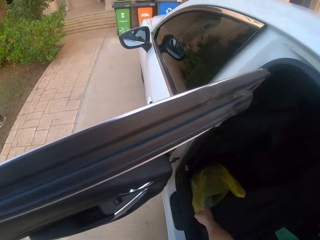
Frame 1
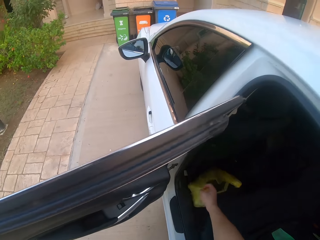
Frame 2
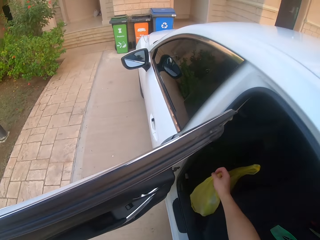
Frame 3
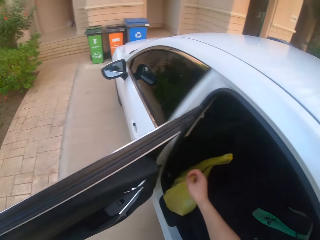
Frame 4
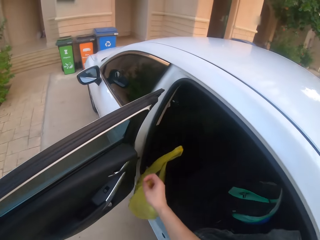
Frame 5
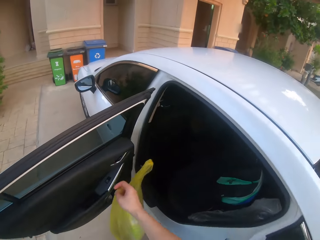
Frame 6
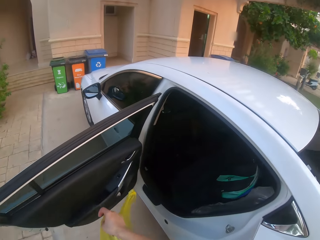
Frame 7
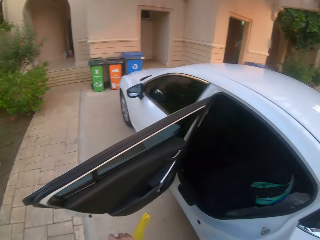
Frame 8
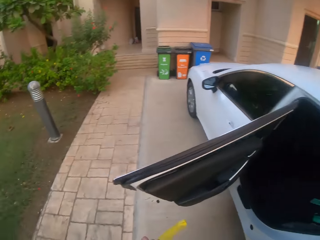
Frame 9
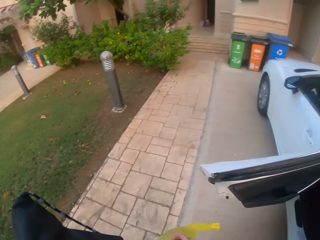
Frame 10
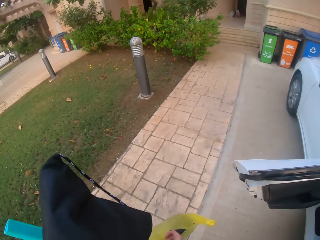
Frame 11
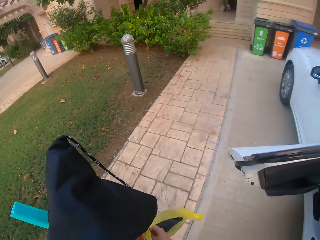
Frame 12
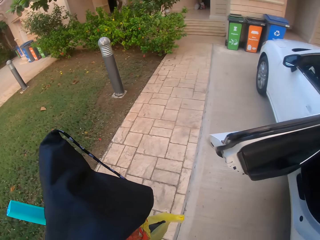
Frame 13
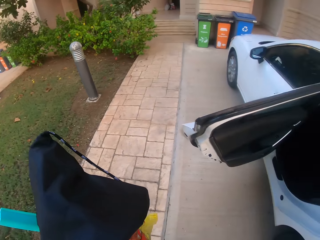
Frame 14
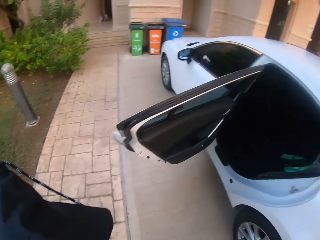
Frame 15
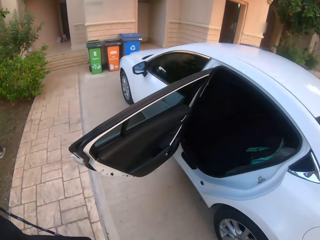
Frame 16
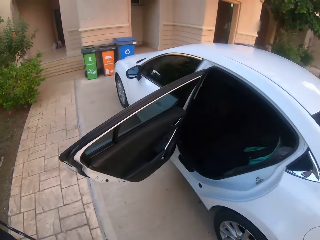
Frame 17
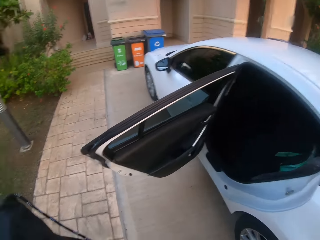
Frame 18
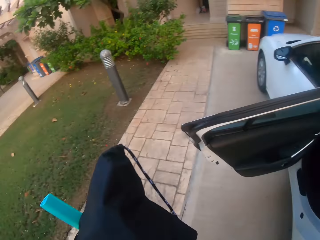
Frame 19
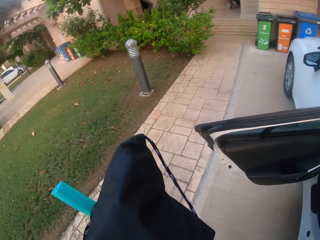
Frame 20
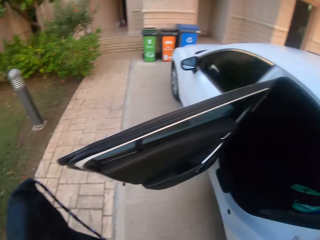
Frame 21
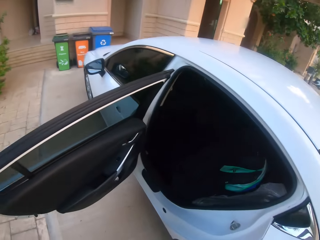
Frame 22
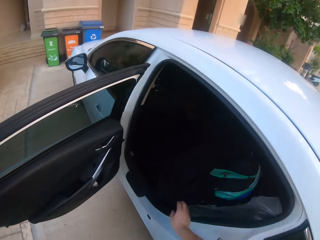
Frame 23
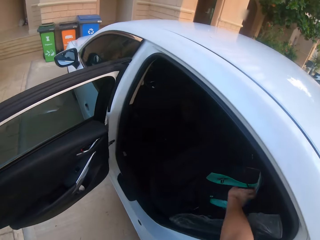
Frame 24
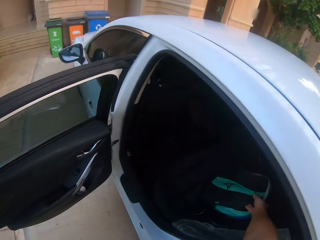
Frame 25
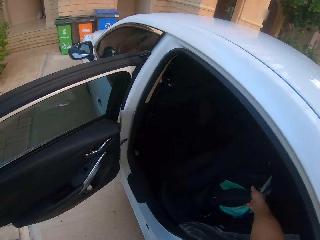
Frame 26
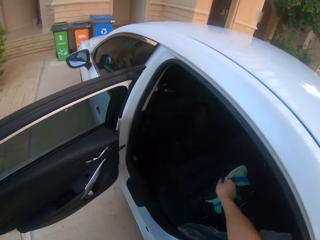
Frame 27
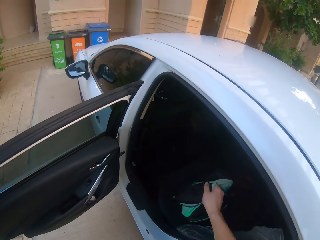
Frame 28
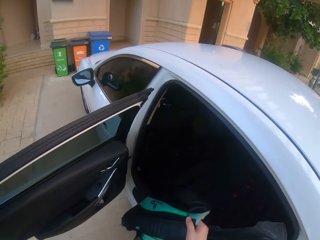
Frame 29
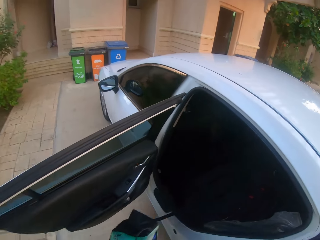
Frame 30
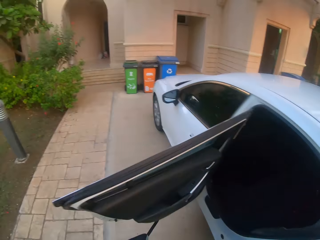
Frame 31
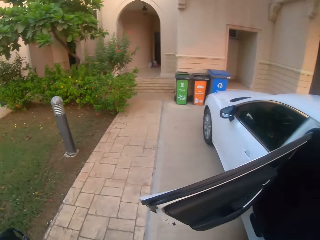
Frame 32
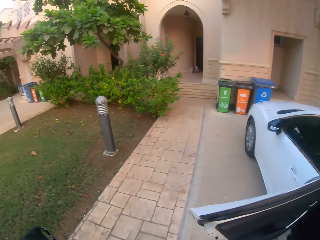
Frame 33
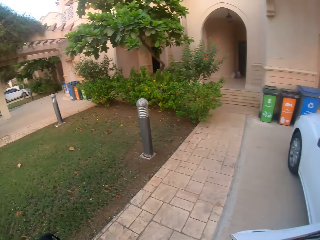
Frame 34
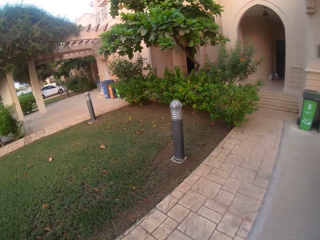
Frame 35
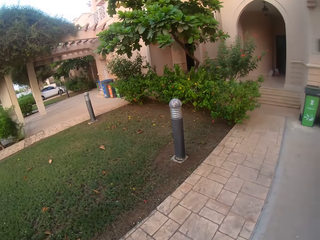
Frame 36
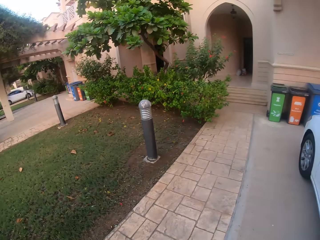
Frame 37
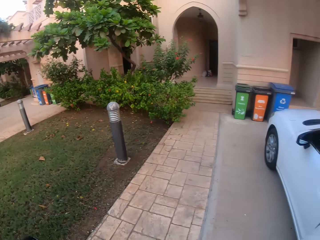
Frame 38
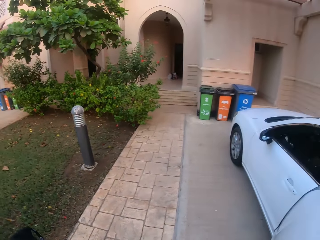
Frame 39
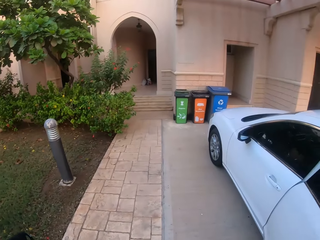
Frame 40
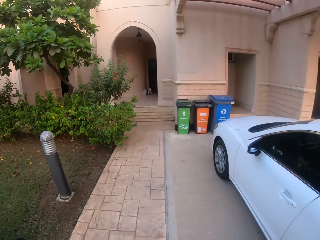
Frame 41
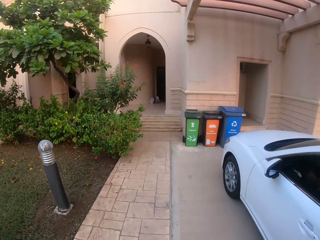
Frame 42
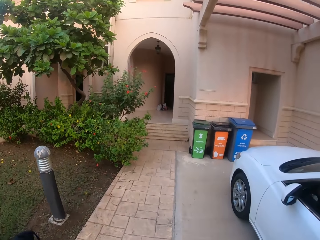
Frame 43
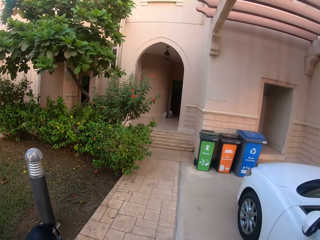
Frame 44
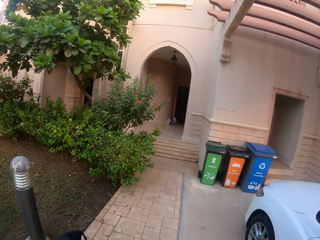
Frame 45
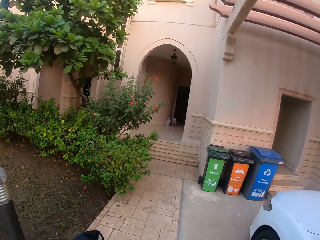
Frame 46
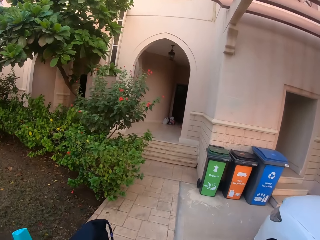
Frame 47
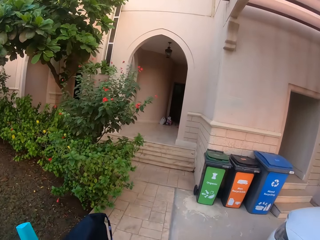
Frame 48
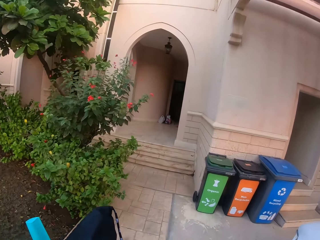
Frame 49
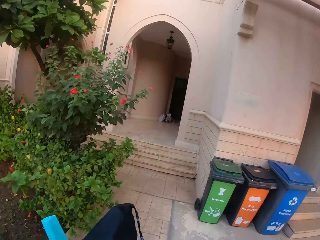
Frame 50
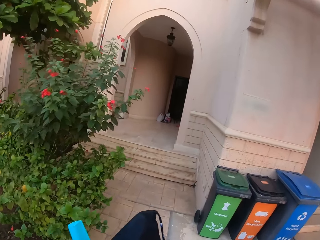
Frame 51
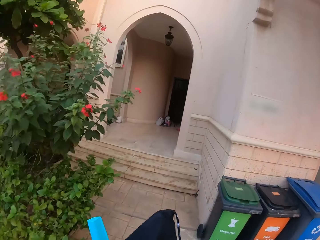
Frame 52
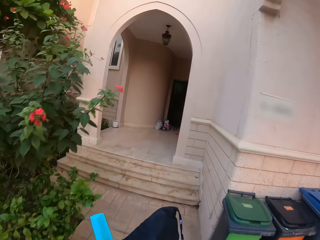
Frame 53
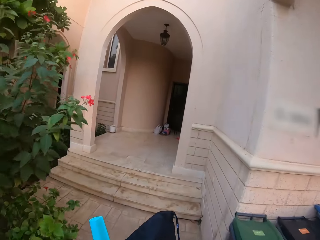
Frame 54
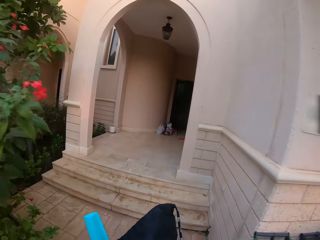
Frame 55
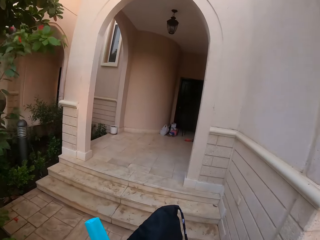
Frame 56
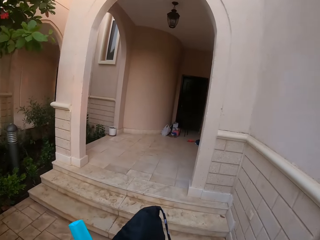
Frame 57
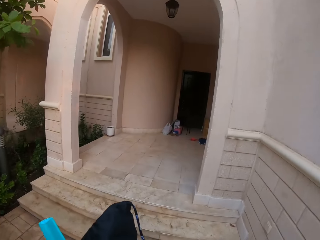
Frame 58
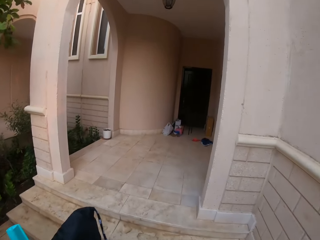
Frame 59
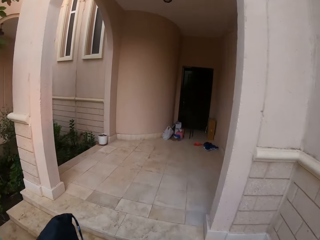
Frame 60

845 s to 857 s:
The camera wearer picks up the nylon paper bag or polythene bag in the car. They look around. They hold the nylon paper bag in the hand. They carry the bag and carry the plastic chair. They look around. They pick up the bag in the car. They walk and look around. They carry the polythene bag, the plastic chair and the bag.

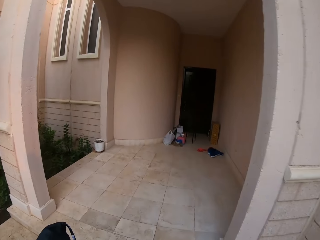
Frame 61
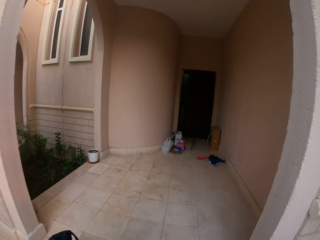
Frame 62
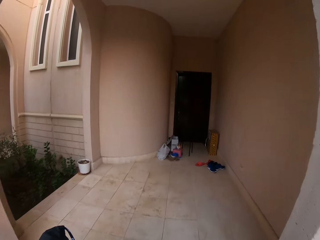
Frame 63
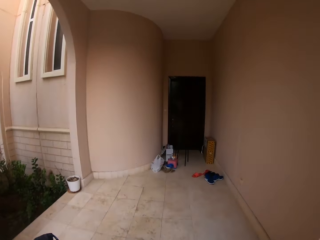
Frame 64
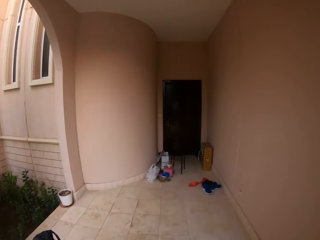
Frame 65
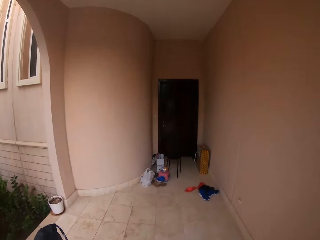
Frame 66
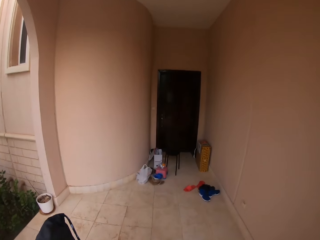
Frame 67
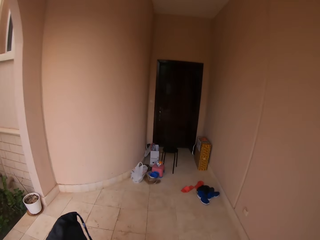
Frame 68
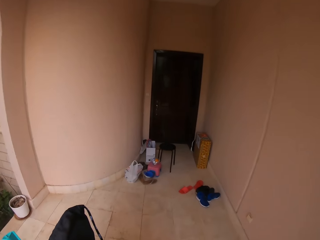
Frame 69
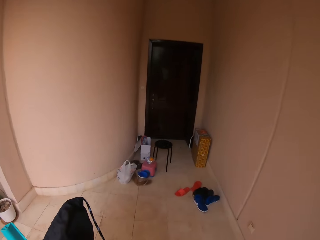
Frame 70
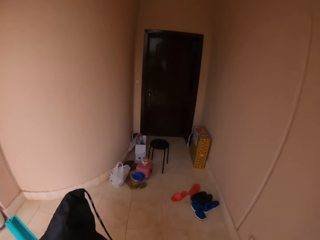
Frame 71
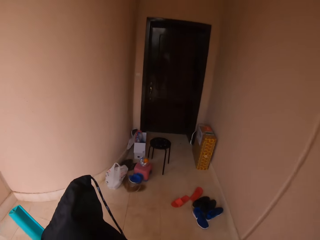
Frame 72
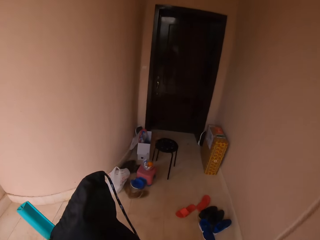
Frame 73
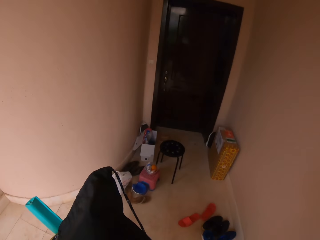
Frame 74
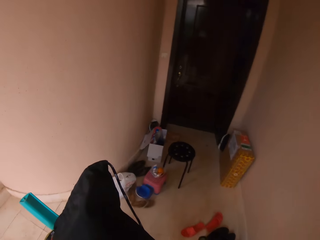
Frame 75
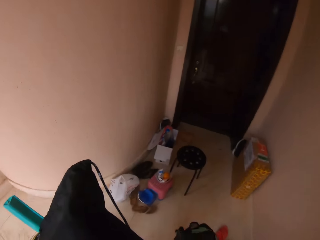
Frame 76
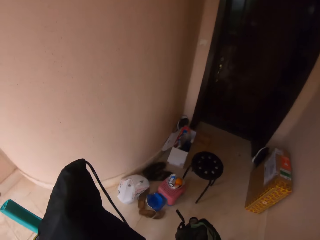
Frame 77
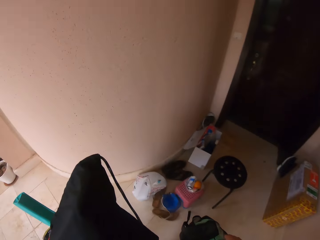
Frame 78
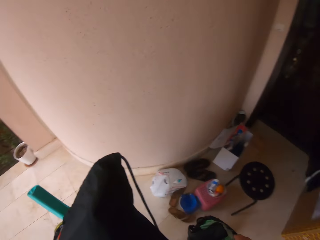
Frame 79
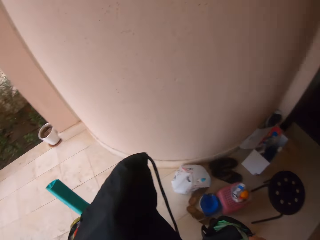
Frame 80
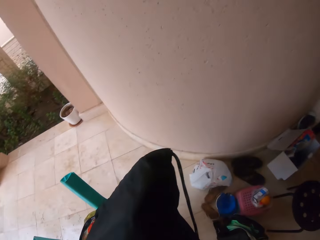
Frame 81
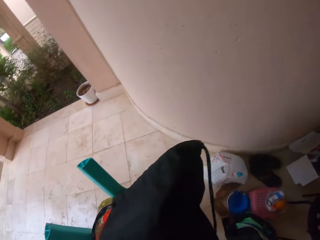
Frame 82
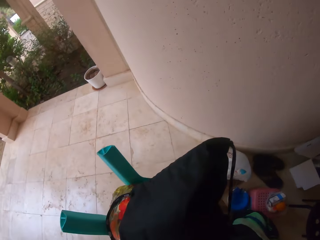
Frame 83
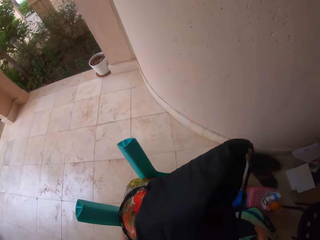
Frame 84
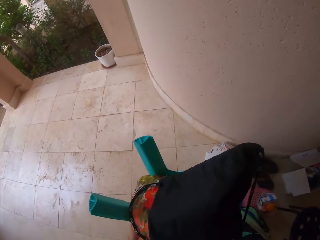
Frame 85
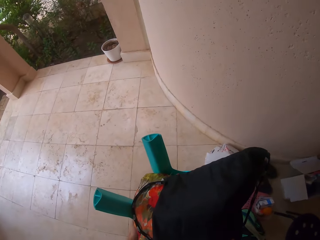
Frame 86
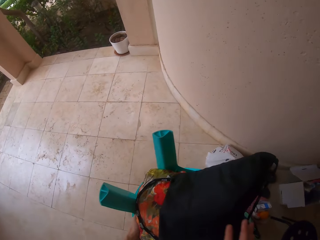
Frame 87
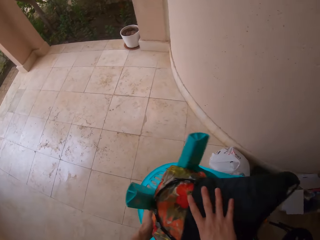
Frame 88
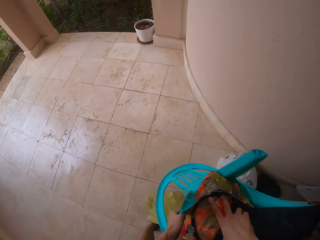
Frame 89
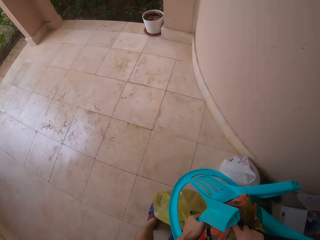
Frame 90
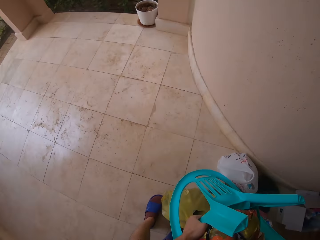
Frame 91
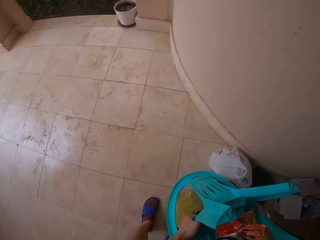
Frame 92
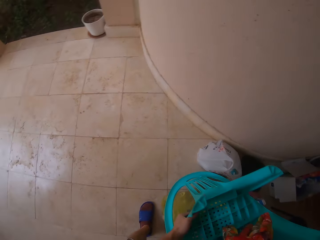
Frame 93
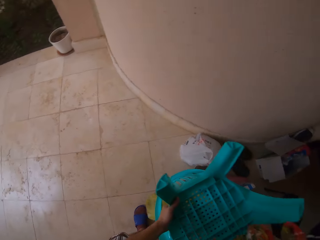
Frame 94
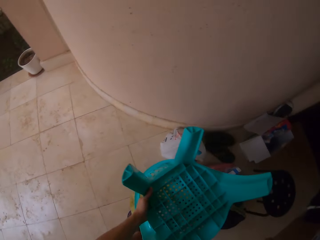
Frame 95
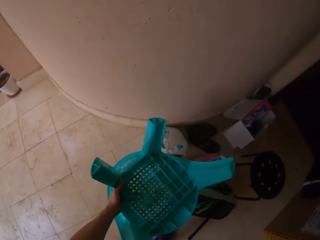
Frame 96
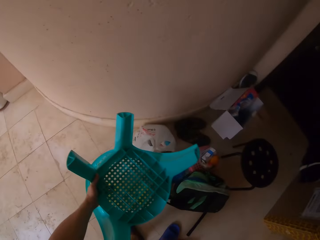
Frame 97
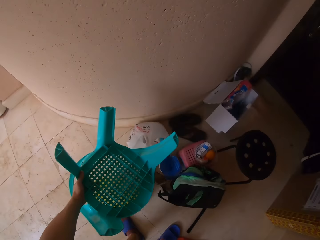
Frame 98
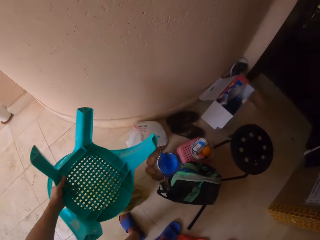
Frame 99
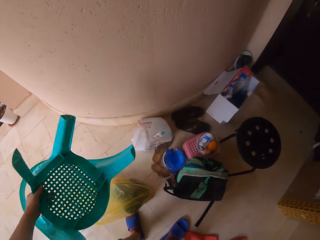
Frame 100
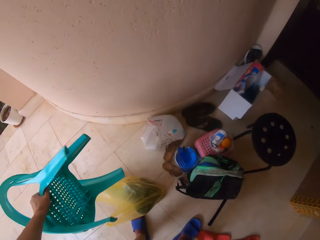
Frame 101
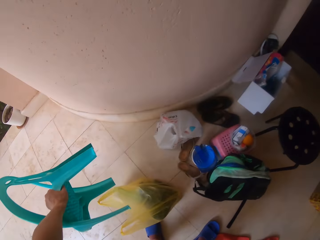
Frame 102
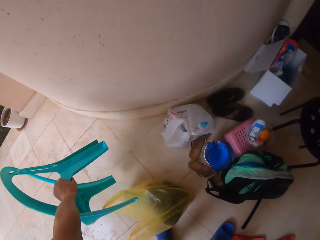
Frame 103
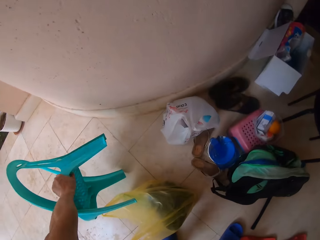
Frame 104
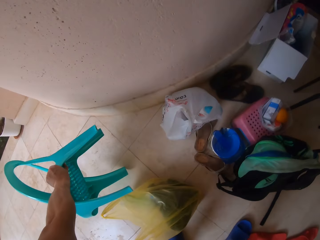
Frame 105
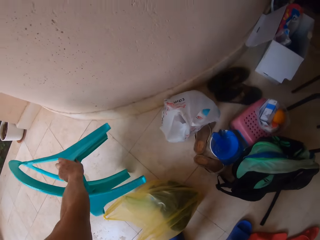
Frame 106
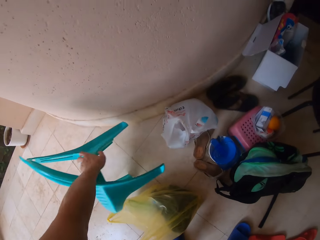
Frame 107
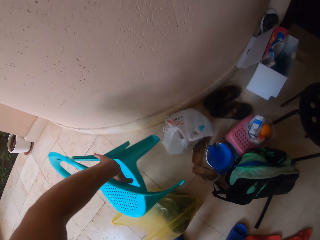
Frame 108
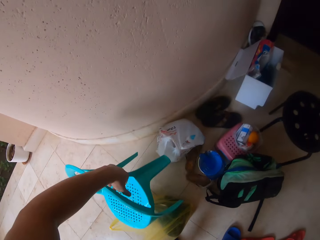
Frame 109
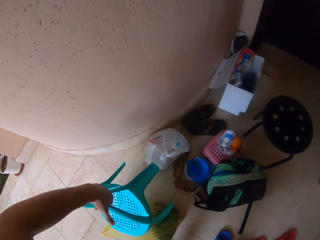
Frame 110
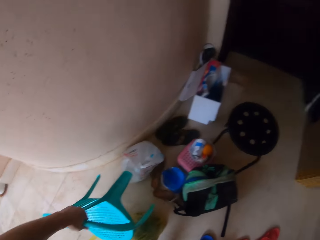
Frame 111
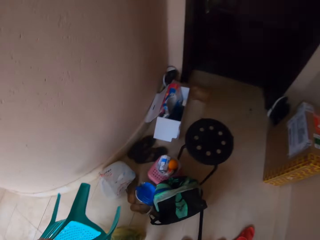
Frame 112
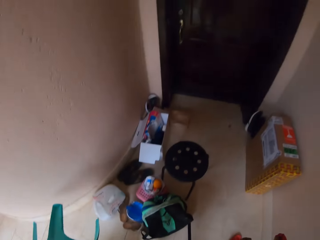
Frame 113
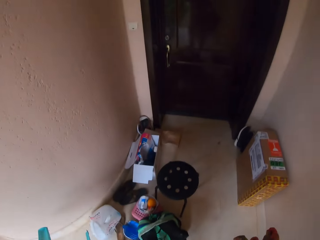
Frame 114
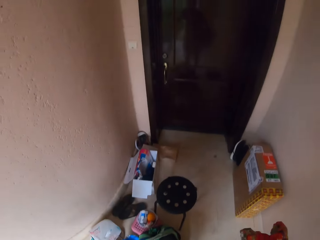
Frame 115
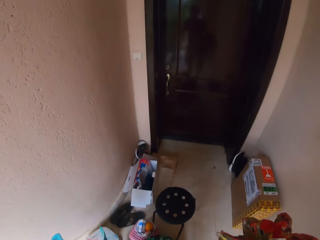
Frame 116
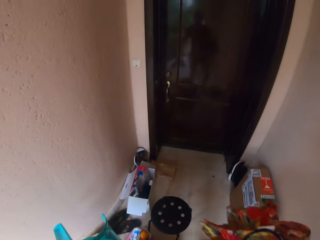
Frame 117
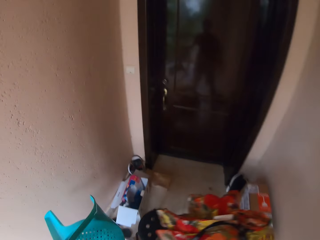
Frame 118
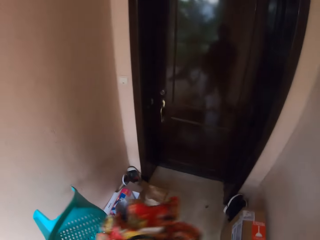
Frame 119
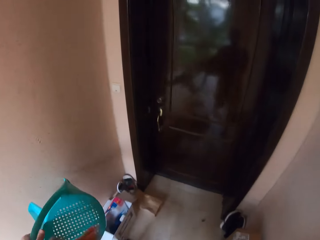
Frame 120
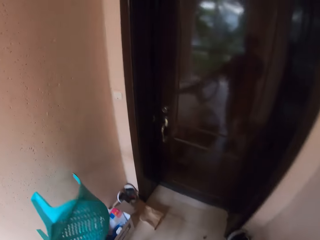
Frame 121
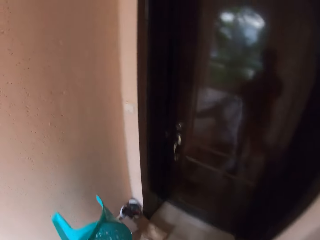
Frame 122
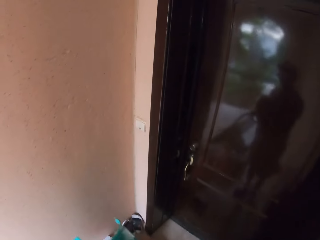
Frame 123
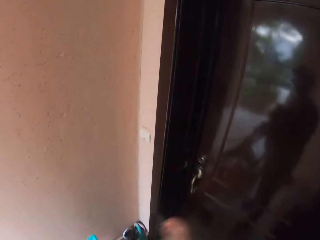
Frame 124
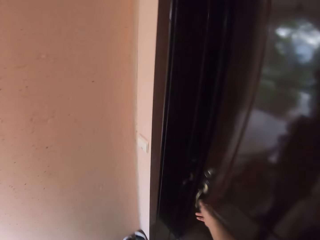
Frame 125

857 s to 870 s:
The camera wearer puts the polythene bag on the floor. They put the bag down. They pick up the bag on the plastic chair. They hold the bag in the hand. They put the bag down. They put the plastic chair on the floor. They turn the plastic chair. They carry the plastic chair, walk and look around. They lift the plastic chair and something.
